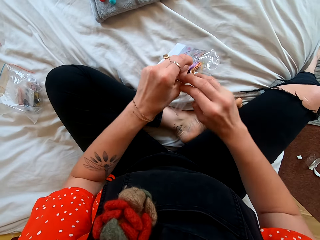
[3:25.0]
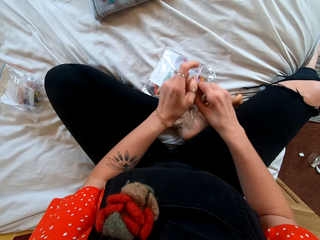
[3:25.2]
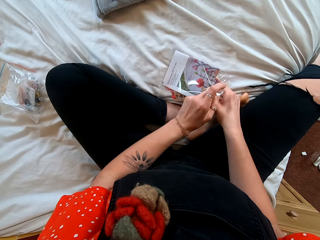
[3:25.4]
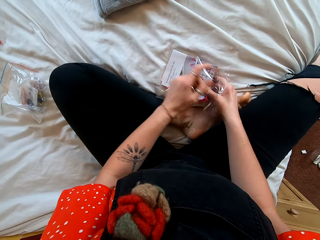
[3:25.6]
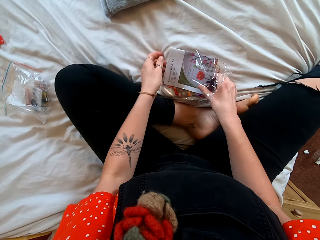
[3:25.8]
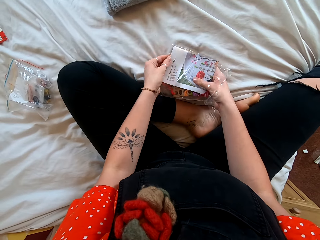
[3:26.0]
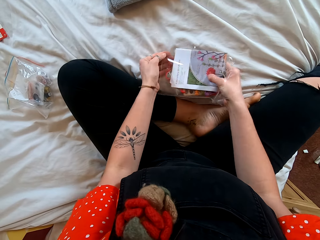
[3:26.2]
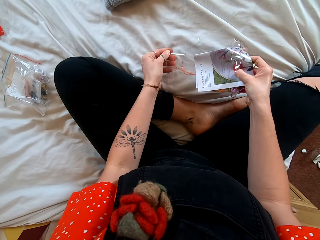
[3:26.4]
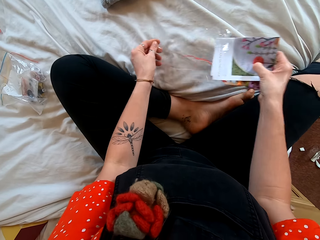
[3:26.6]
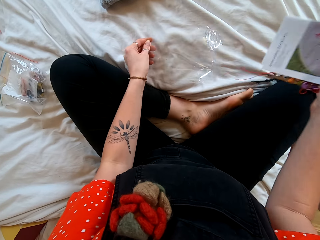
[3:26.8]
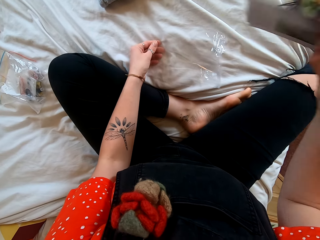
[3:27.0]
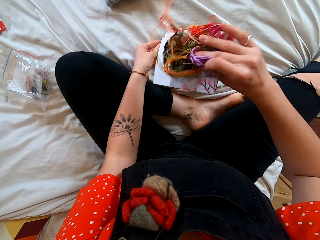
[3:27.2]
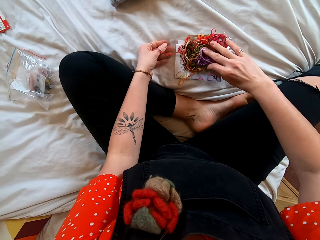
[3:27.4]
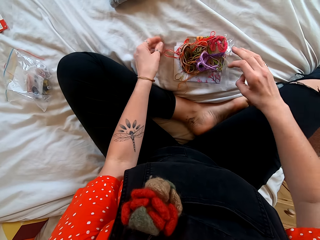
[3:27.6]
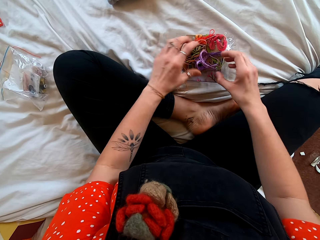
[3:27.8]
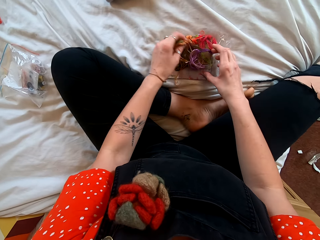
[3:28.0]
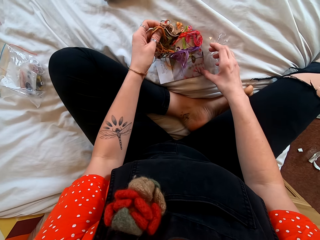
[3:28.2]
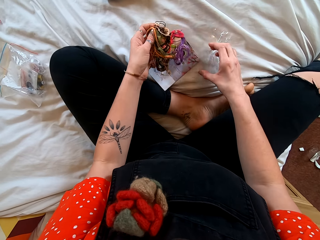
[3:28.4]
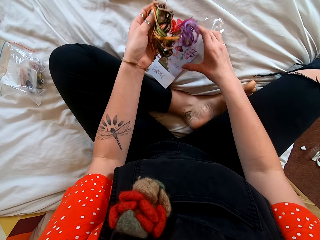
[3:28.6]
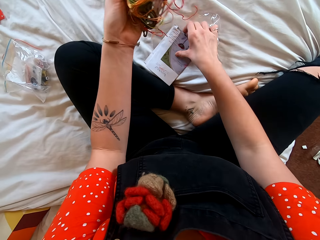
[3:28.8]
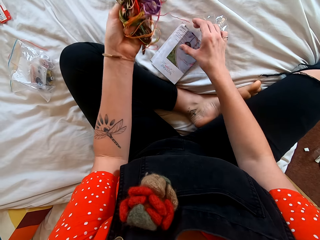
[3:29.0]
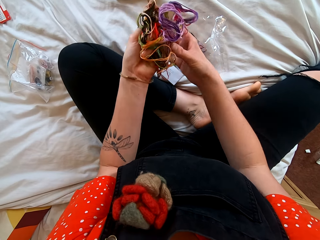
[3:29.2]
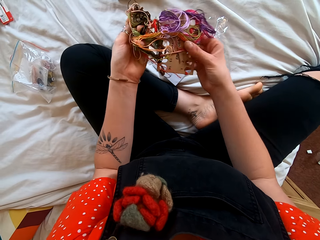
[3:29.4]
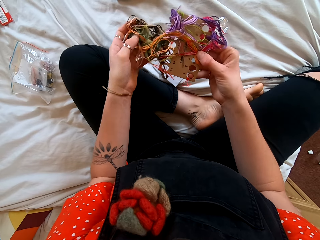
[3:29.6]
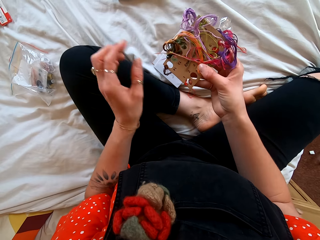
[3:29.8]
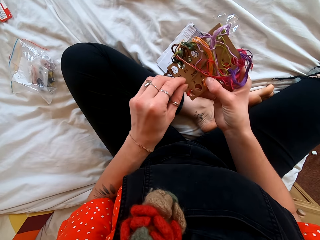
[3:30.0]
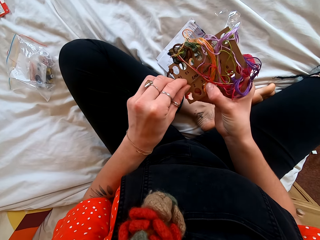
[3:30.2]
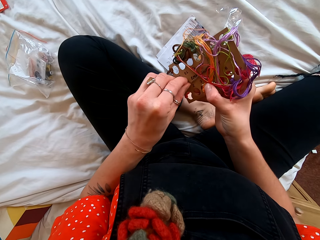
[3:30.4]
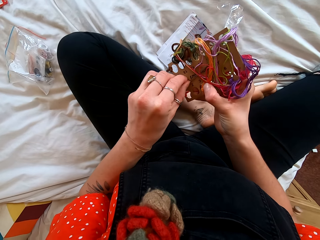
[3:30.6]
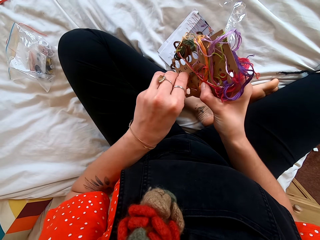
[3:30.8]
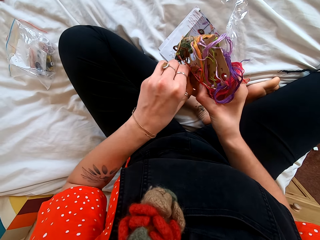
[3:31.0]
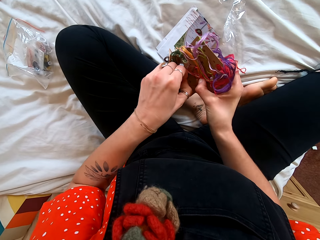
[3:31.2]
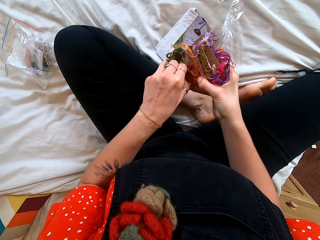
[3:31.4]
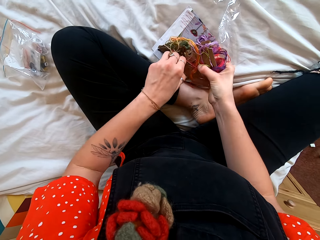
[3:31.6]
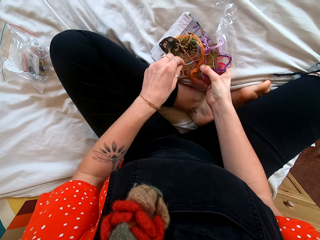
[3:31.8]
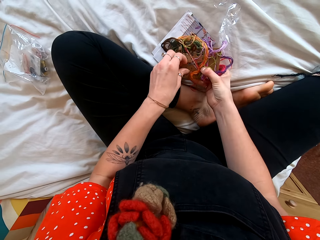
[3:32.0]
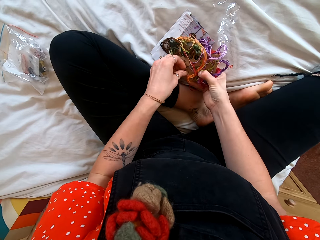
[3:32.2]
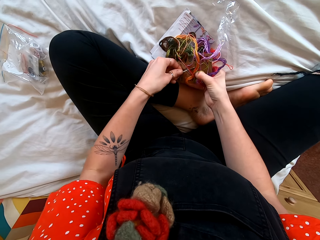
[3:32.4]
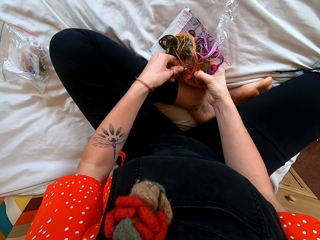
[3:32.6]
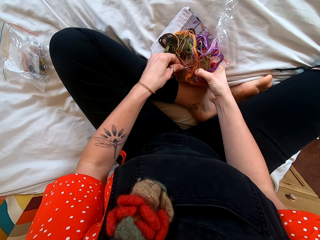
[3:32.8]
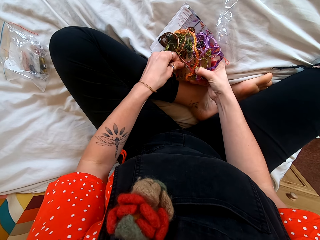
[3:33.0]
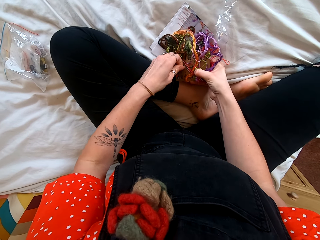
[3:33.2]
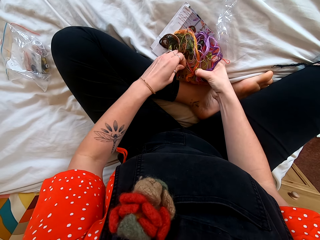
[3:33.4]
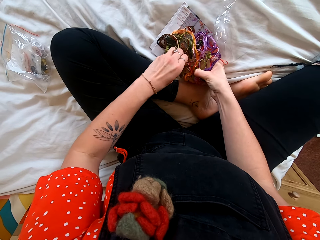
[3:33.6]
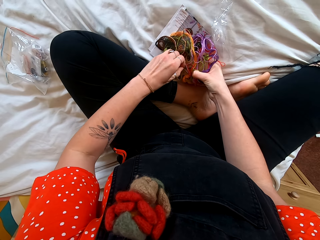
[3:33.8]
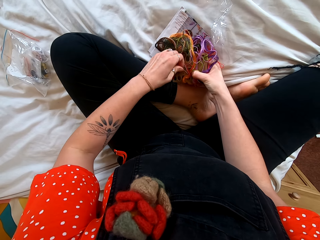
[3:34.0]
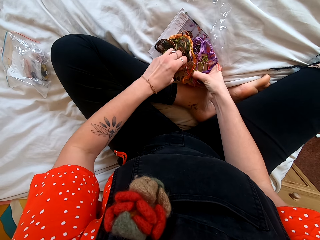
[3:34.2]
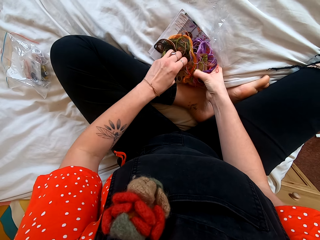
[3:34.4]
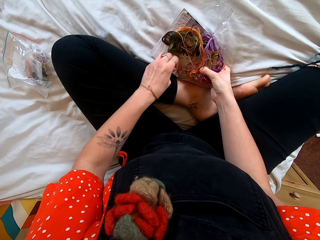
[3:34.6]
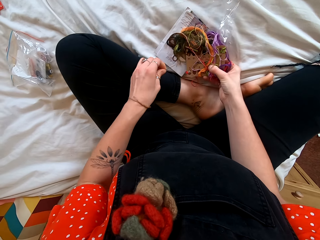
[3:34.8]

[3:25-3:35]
The camera wearer removes the booklet from the polythene paper. They pick up something. They remove a needle from something.

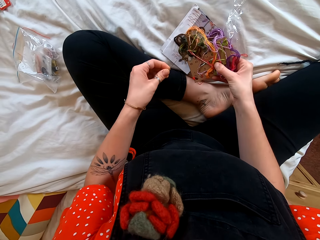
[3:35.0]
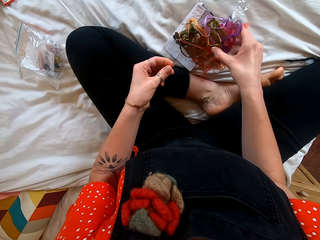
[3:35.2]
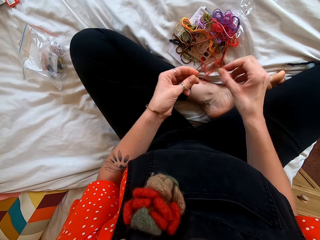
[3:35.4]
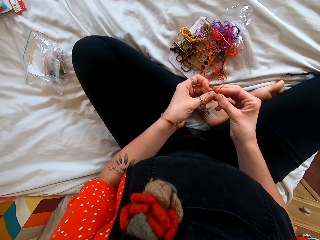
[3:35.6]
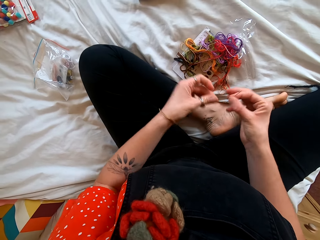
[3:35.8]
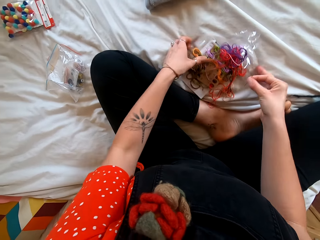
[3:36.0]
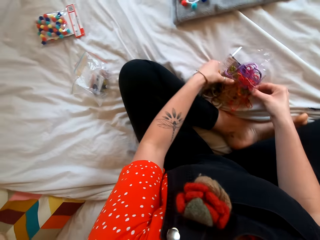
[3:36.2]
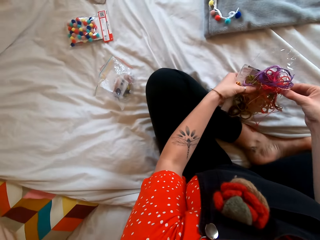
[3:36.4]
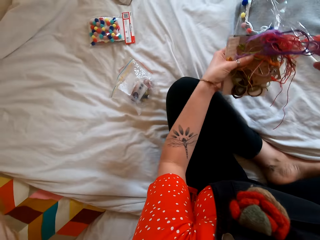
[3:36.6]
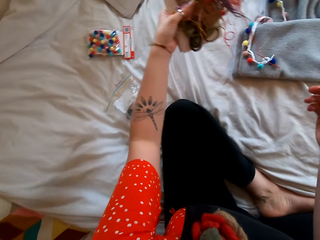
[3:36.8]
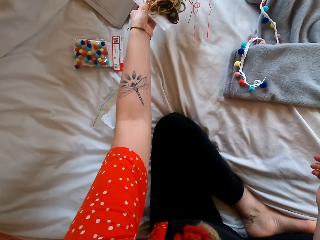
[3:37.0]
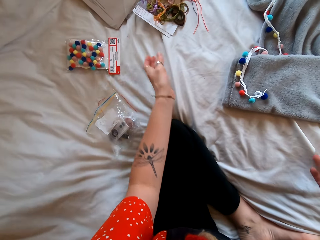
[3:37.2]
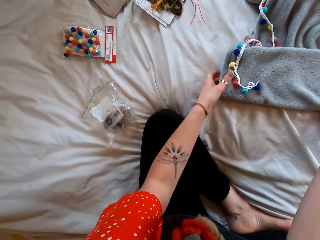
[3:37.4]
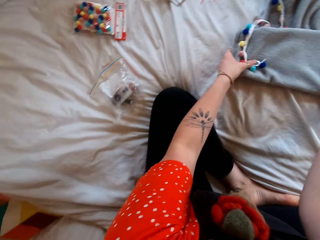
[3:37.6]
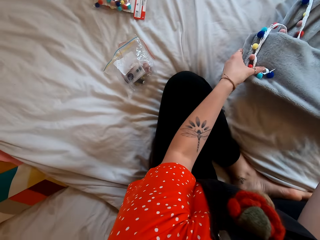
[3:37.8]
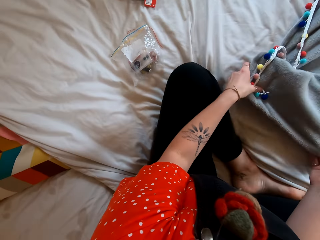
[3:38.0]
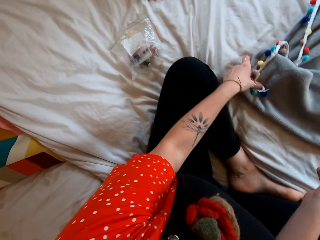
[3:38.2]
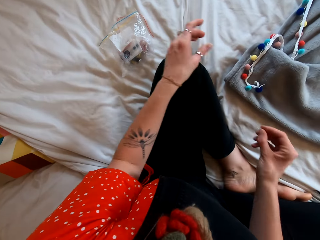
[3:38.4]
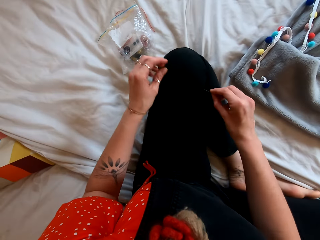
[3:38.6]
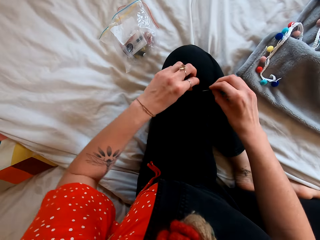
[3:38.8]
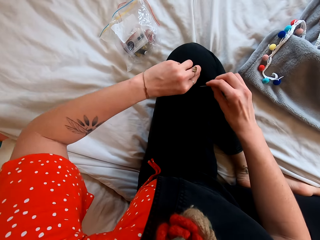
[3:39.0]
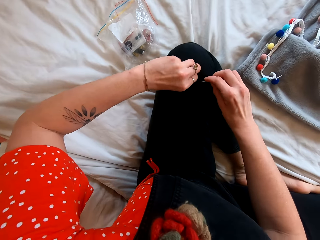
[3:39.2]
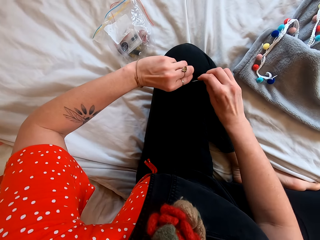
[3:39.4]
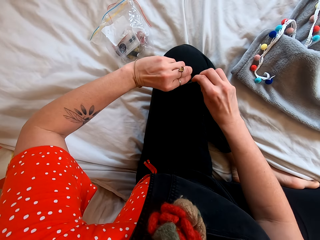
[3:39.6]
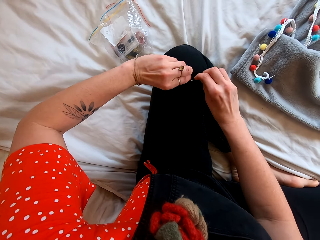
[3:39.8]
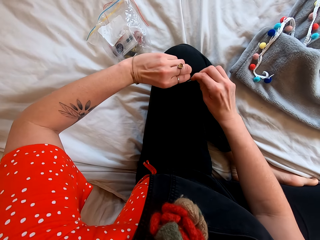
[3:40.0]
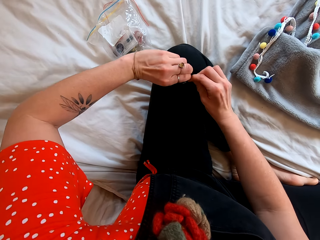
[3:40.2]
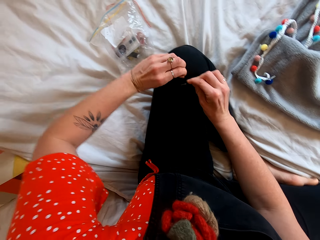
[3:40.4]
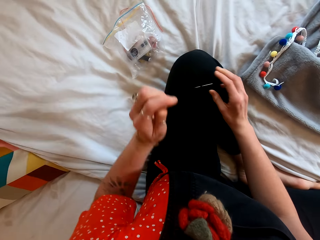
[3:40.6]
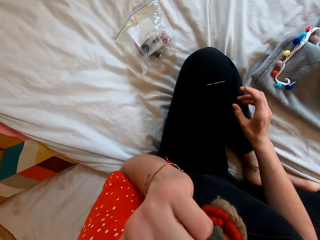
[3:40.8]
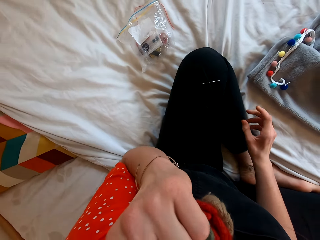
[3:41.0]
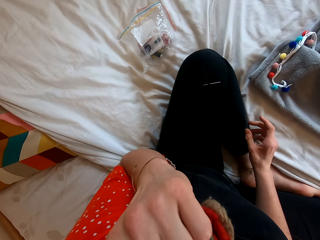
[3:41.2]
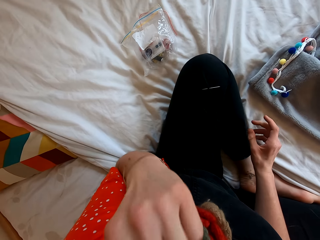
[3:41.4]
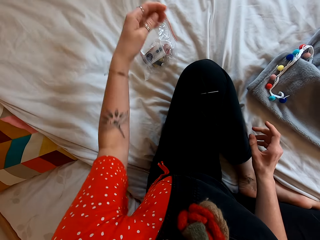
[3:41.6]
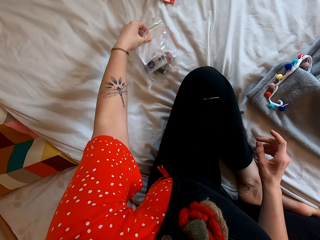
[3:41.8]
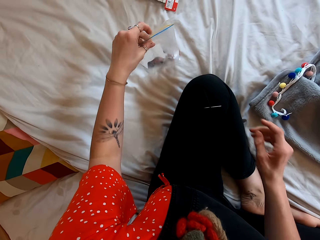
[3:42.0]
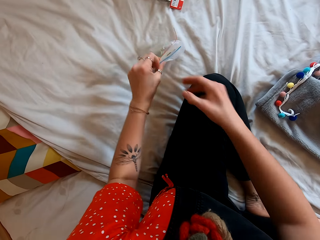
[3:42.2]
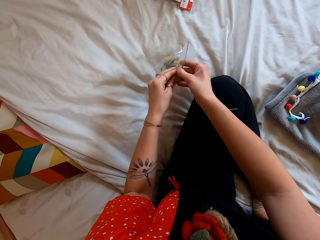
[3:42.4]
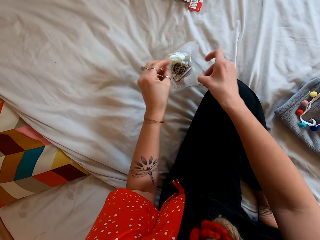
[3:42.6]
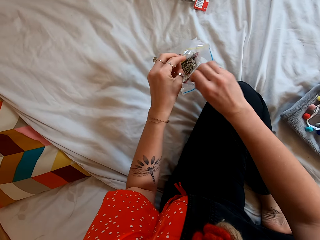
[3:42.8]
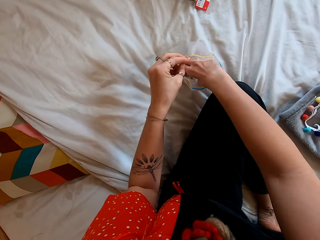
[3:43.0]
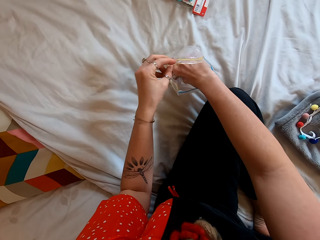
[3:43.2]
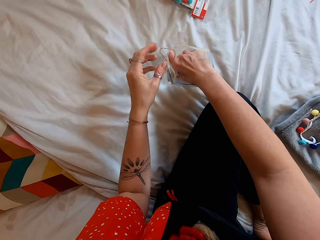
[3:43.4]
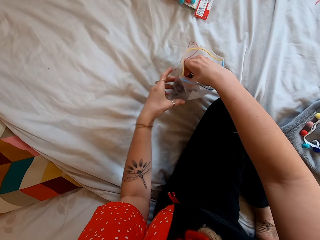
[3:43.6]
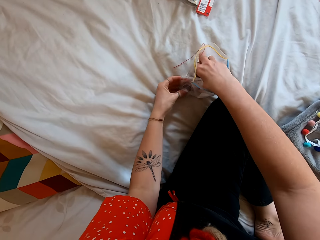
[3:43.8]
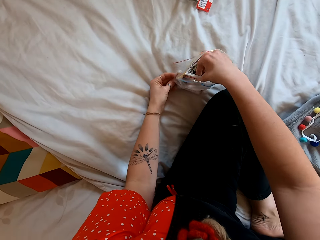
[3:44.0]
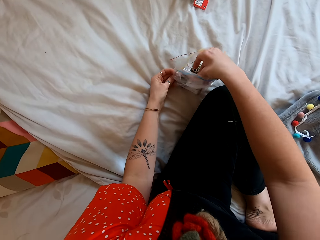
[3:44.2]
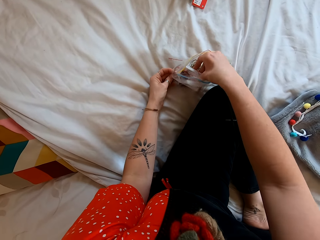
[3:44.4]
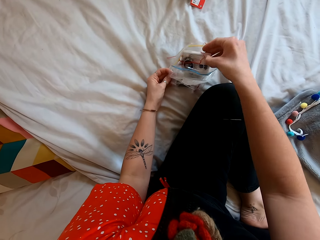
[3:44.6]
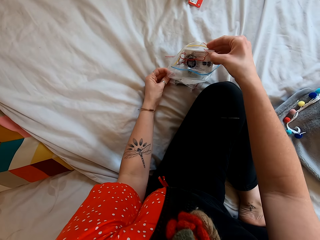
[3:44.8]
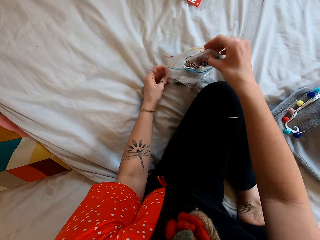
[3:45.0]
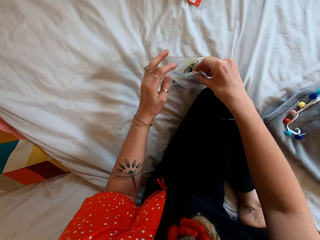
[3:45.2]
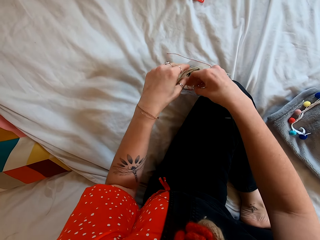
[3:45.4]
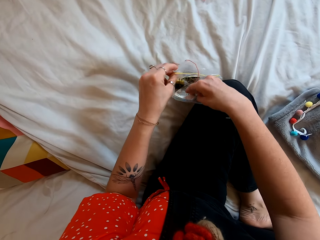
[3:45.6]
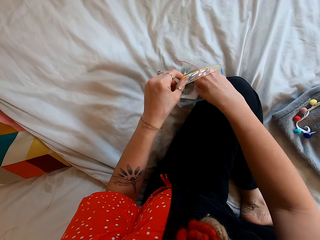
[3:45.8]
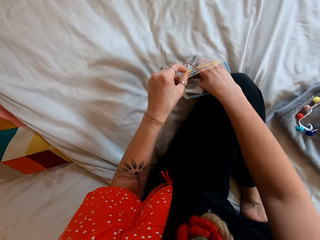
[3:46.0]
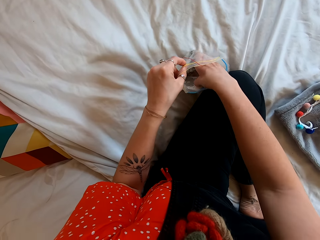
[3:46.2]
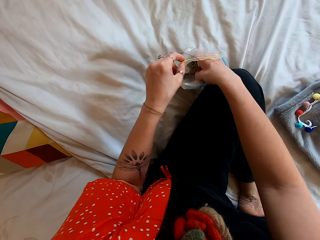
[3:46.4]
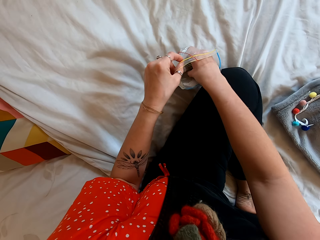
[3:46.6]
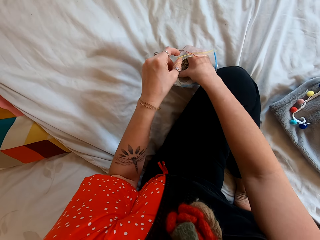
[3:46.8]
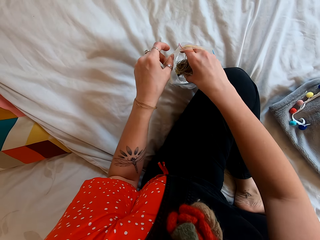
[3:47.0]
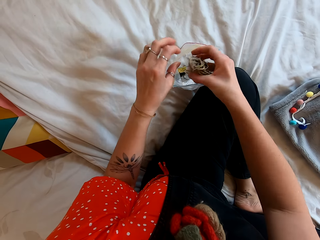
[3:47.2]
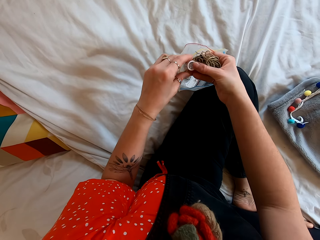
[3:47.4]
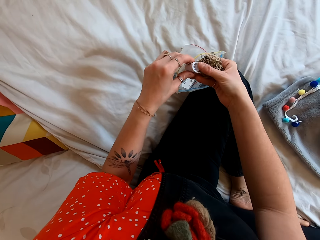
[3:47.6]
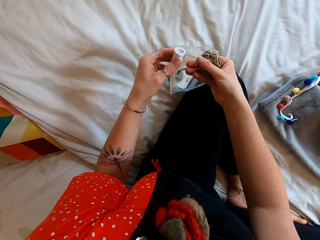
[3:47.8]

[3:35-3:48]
The camera wearer puts something down. She picks up an object with a paper. She puts the object and the paper aside. She moves the blanket and the decoration strand. She picks up the towel. She pins the needle on her trousers. She picks up the sachet, opens the sachet, and takes out the thread.
